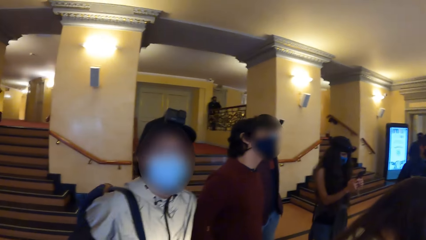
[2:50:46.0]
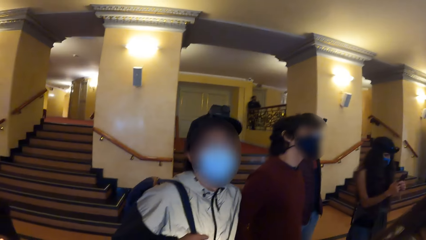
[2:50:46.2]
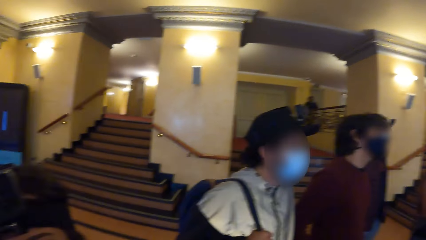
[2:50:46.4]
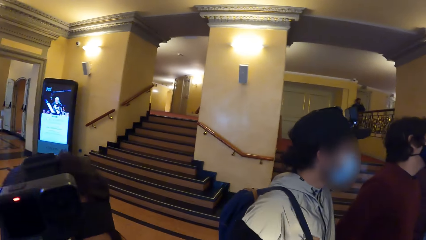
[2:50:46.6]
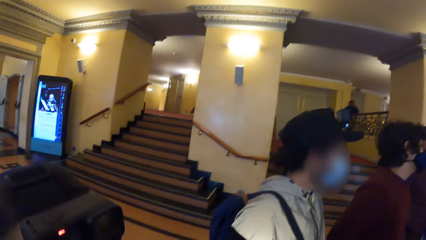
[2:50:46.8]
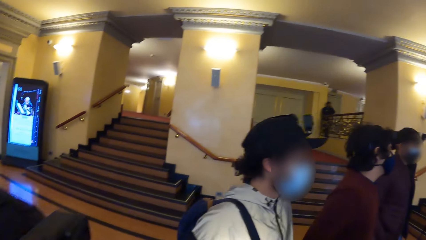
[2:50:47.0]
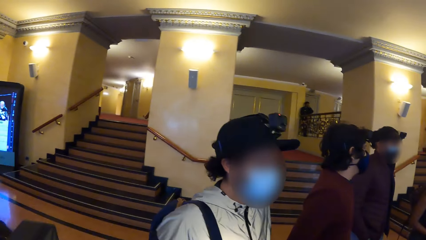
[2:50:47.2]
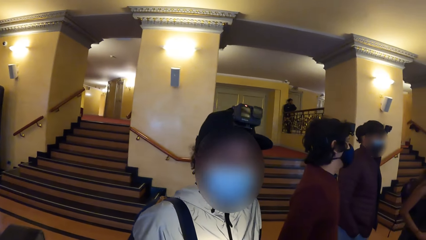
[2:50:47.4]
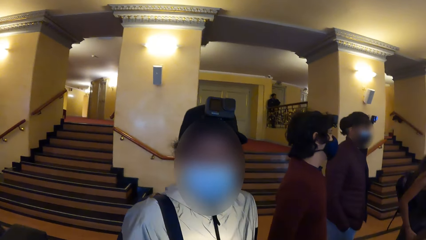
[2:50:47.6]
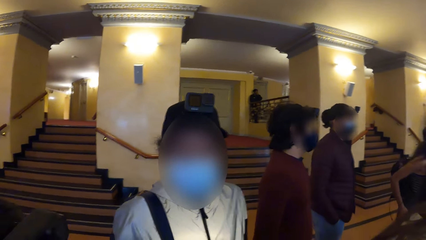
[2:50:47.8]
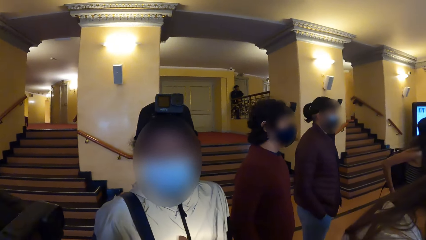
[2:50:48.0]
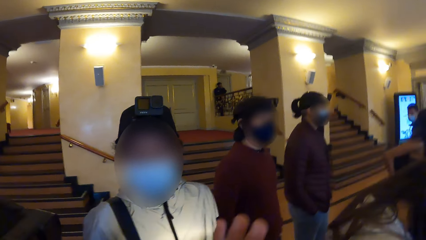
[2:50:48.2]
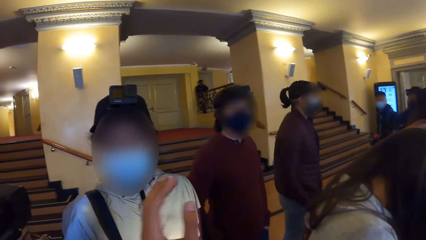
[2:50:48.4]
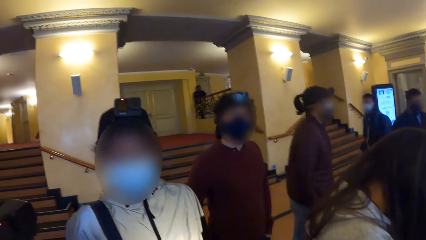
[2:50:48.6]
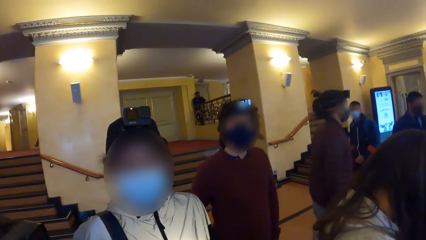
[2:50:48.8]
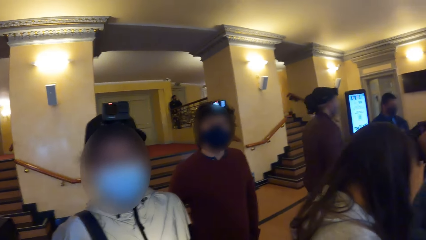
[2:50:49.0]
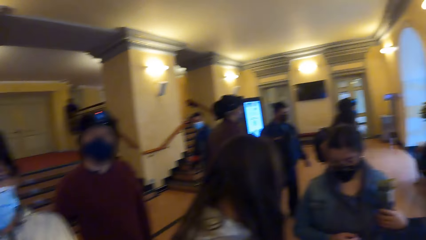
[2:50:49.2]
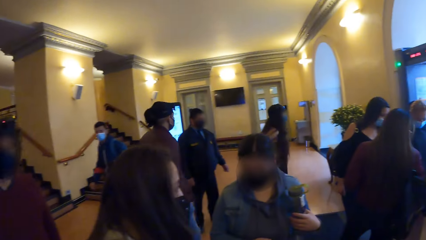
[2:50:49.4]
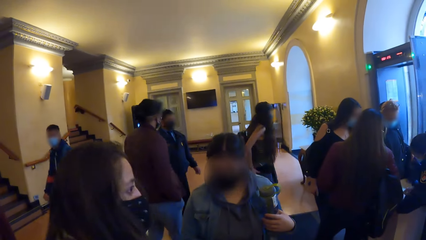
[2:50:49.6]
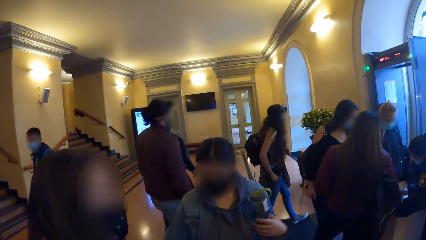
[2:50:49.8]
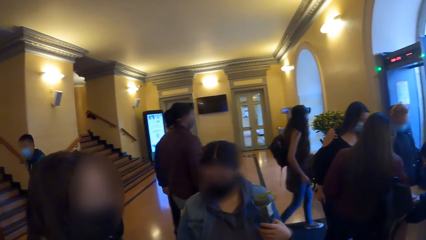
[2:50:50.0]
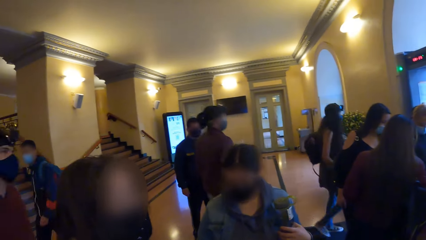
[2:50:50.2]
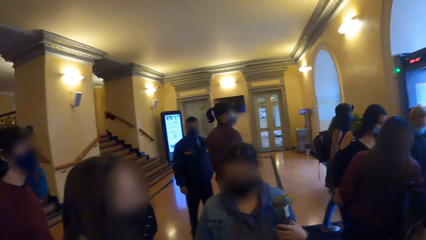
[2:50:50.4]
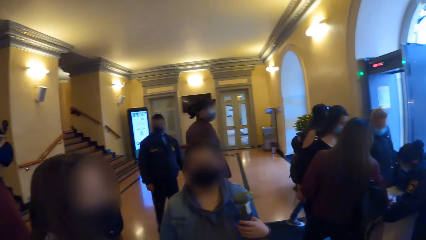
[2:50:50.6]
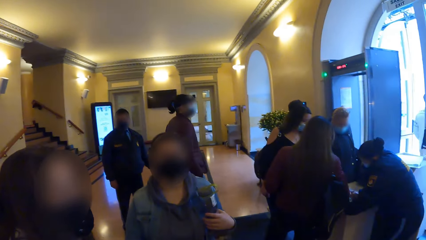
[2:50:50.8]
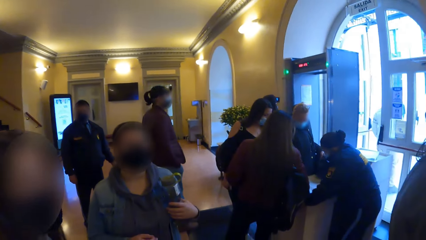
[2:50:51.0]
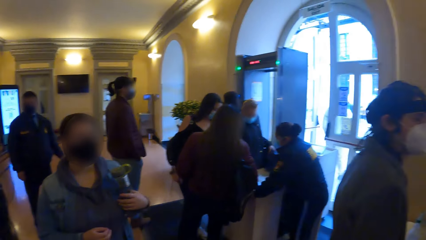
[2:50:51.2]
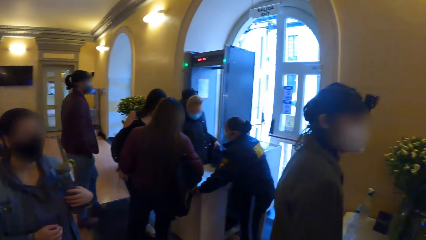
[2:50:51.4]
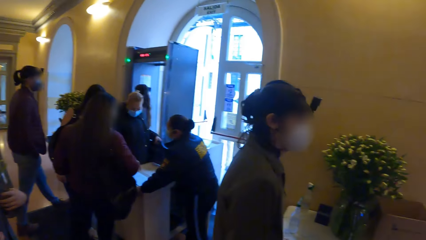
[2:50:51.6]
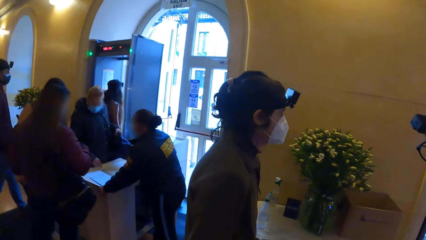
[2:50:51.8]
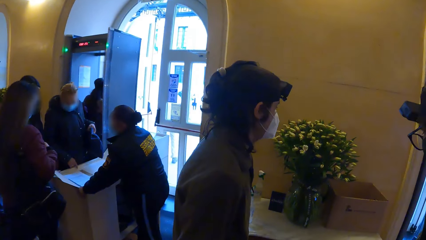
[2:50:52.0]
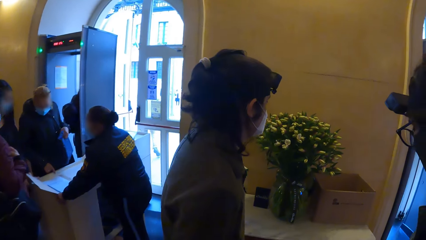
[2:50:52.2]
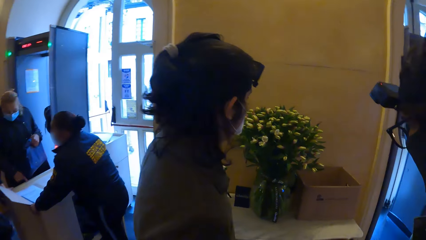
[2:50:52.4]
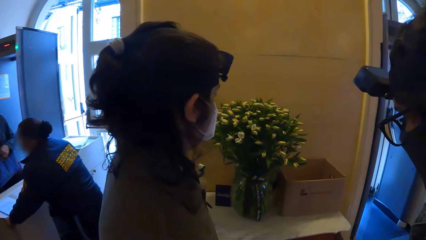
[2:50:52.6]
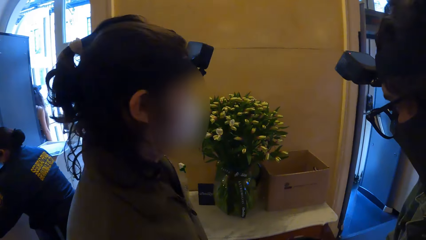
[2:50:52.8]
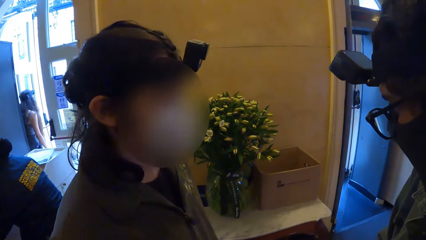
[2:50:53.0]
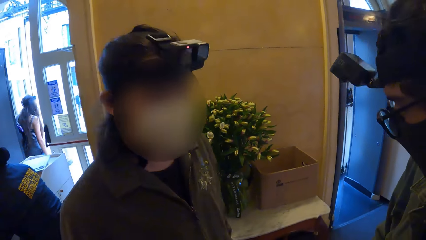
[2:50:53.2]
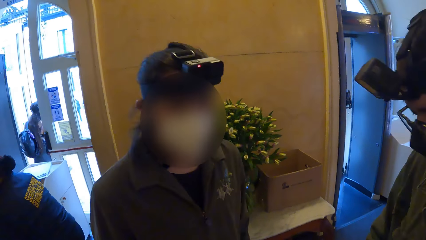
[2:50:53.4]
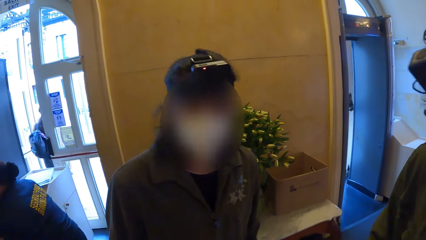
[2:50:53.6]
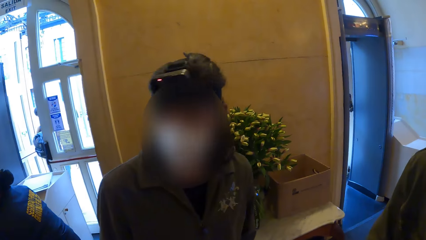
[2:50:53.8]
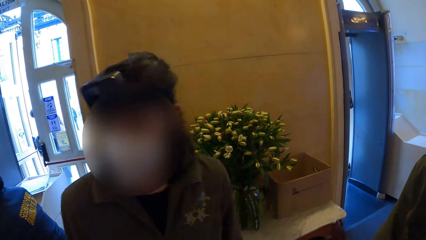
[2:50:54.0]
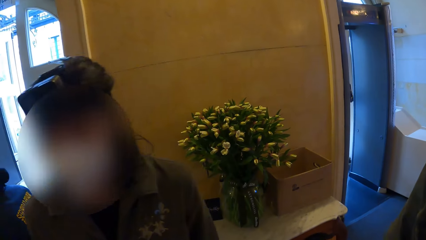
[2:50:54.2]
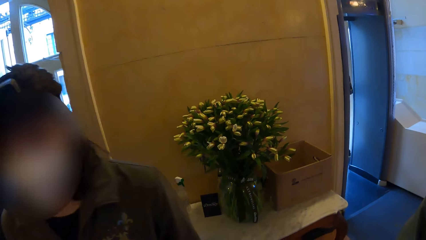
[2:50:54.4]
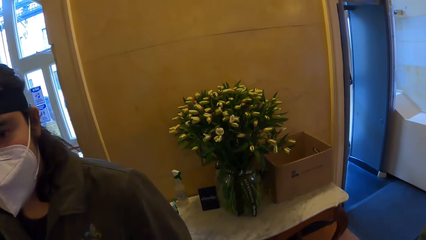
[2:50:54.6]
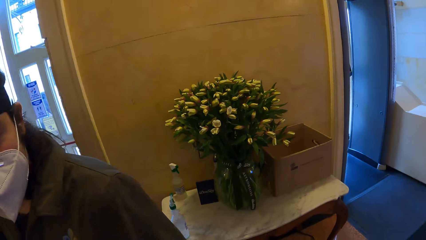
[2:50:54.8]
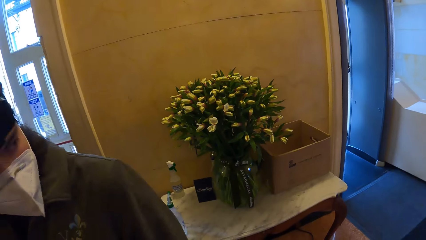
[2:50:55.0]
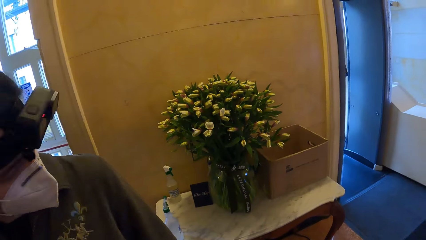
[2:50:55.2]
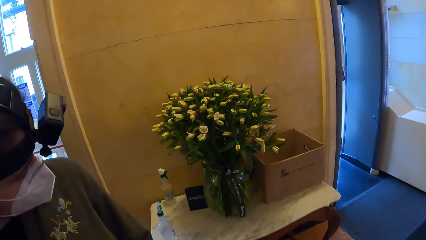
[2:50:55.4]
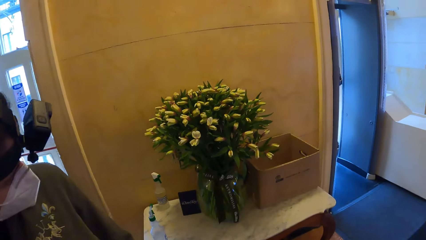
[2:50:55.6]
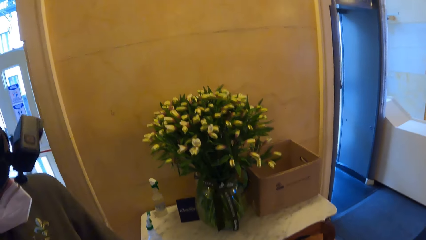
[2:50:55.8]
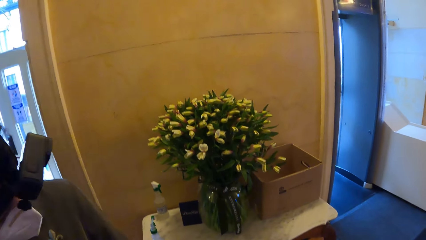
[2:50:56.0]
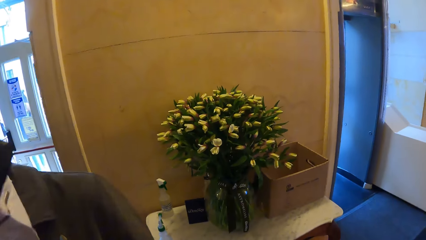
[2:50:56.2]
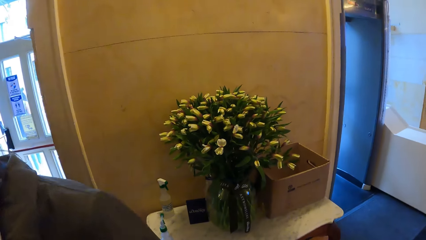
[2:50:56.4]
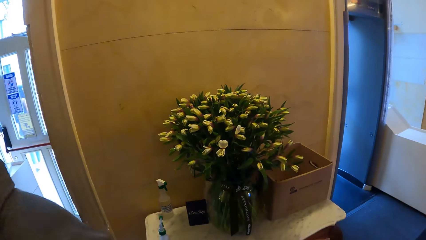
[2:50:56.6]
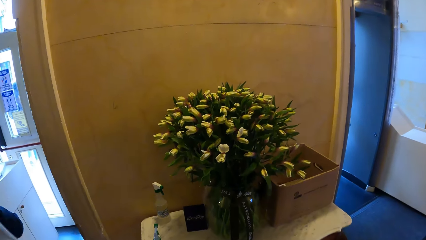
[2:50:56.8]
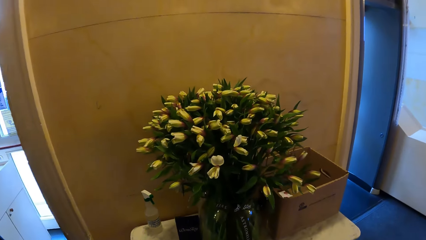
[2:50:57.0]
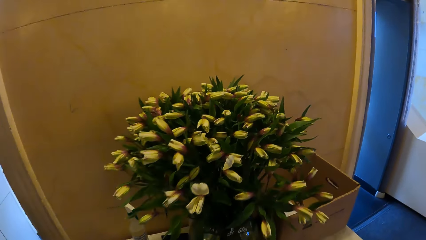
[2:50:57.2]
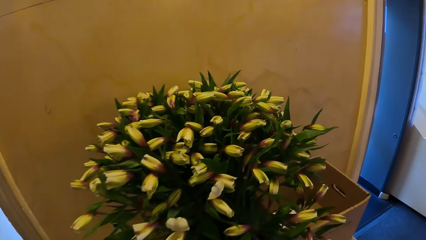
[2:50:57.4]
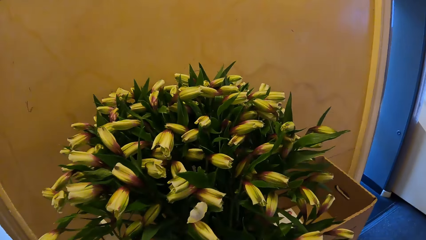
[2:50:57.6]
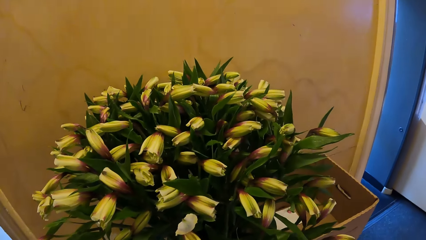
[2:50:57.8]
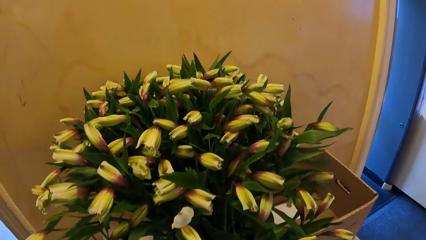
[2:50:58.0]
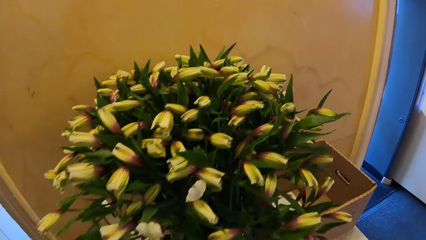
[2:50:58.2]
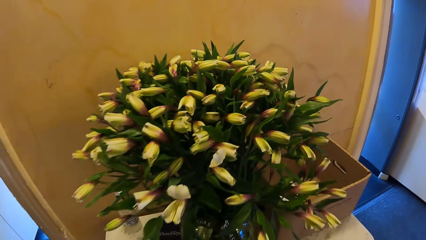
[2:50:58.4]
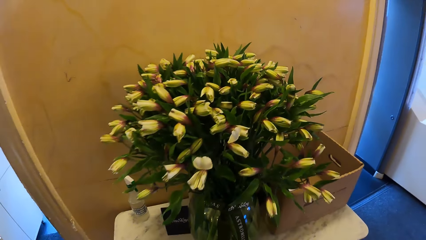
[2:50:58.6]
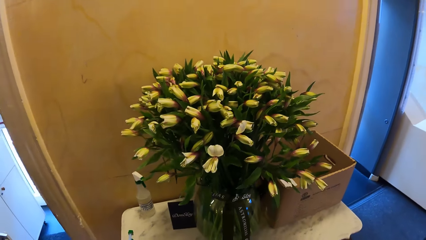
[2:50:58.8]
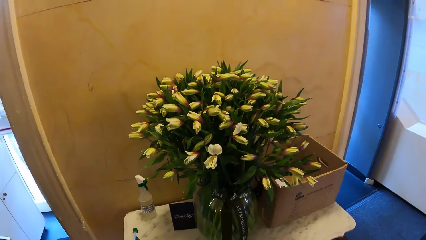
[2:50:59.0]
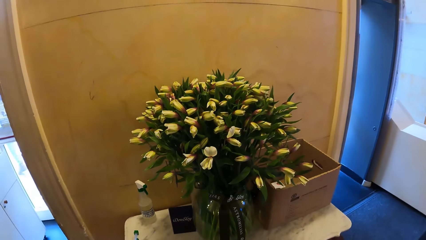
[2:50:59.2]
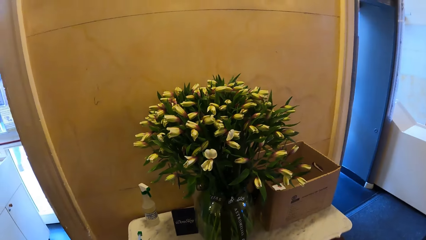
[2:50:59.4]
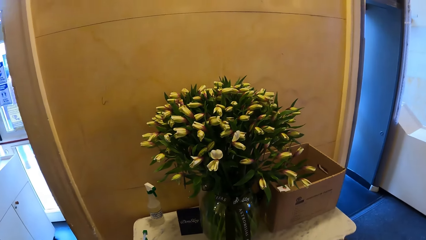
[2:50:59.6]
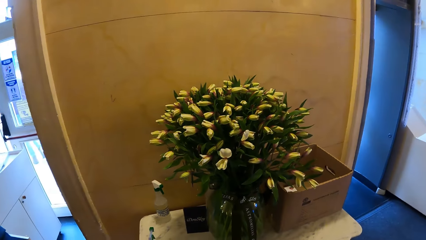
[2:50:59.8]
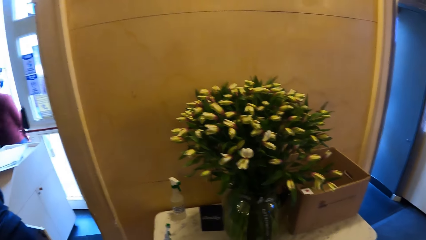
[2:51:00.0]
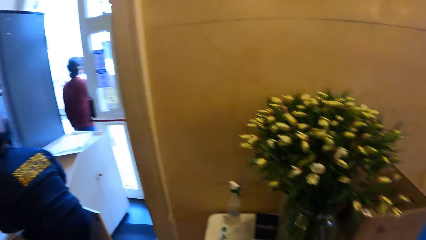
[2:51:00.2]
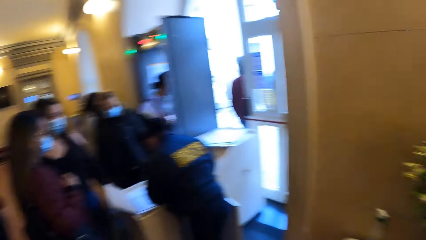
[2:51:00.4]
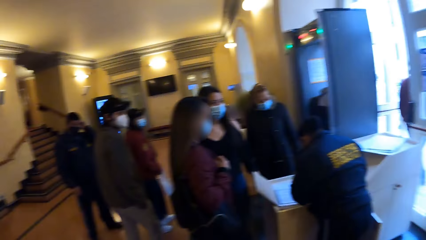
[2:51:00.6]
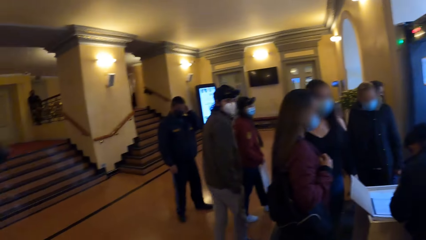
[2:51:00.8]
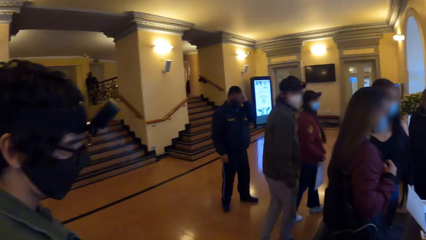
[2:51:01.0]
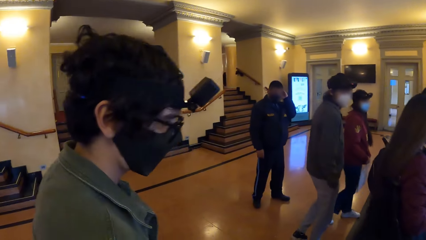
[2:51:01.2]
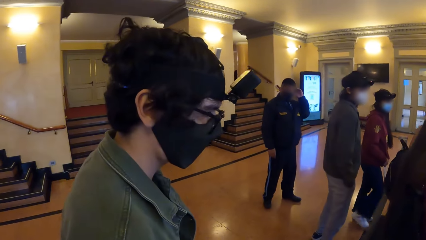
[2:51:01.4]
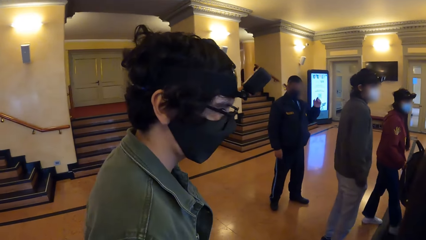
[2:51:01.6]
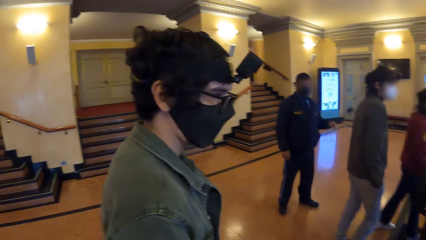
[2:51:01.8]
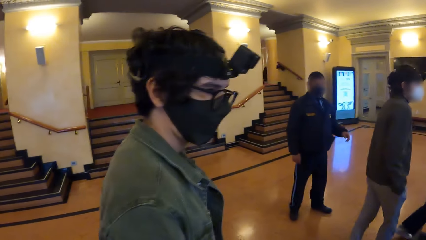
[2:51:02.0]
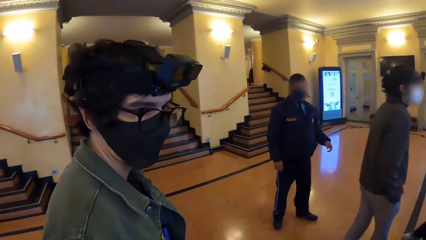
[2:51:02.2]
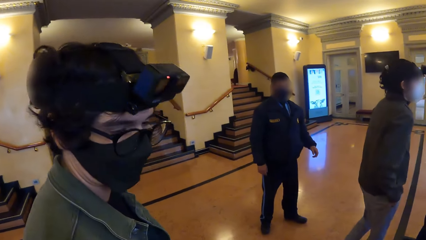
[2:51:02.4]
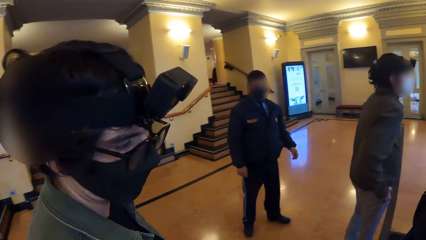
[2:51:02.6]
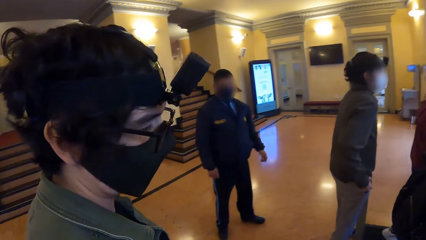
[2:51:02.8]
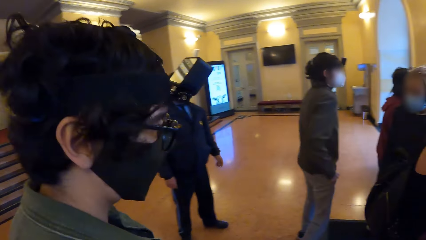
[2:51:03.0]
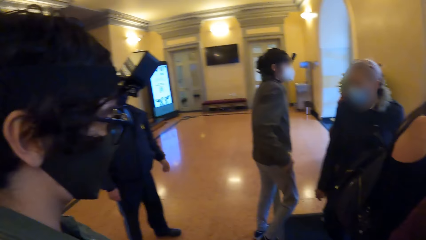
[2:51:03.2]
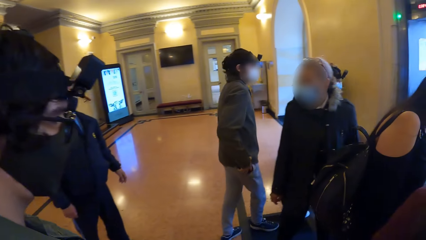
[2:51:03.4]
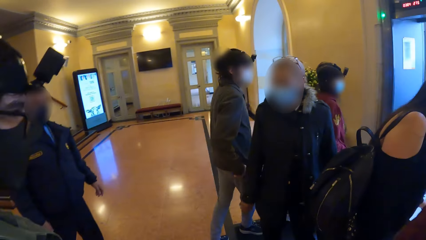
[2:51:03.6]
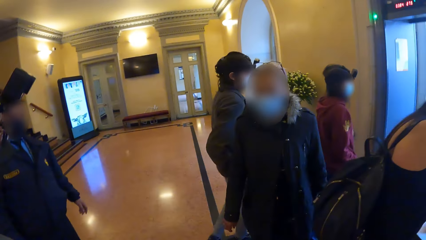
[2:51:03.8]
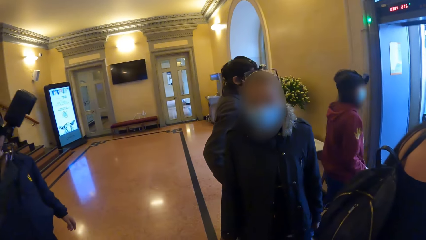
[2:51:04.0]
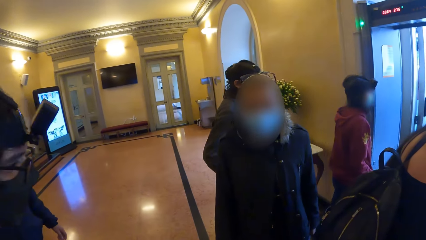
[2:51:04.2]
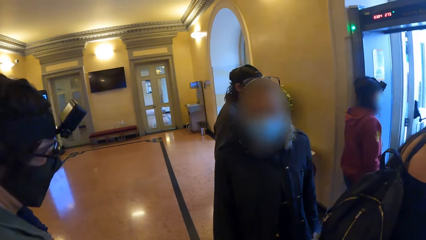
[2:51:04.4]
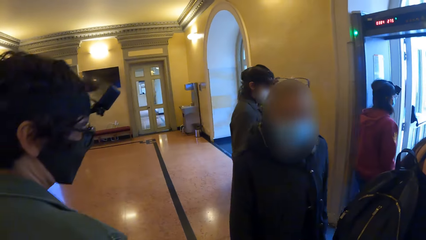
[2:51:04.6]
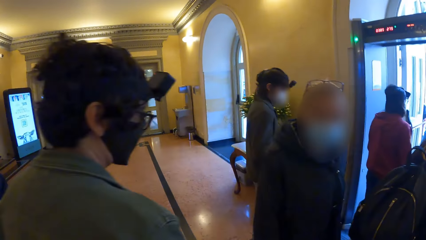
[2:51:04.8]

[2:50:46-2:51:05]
The camera wearer gesticulates with his left hand. He looks at a flower vest. He looks at people in the building.
